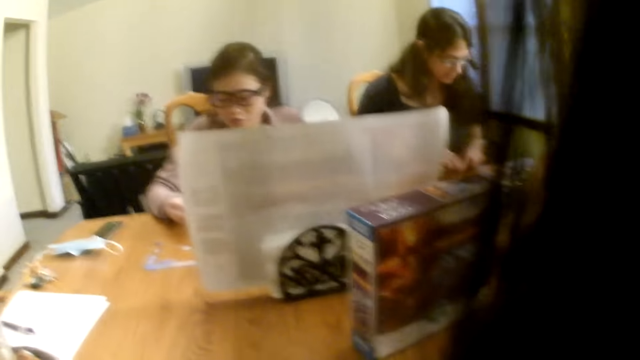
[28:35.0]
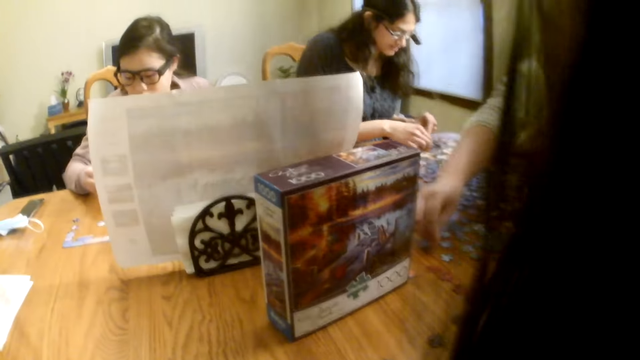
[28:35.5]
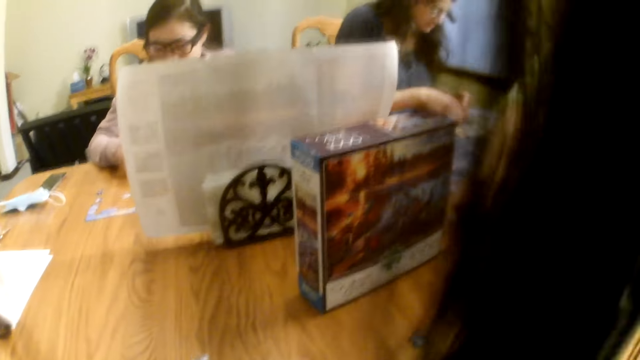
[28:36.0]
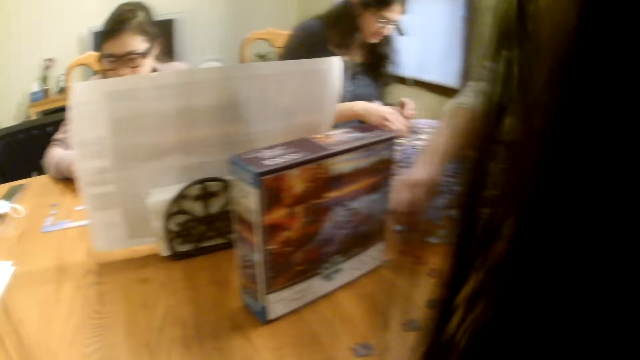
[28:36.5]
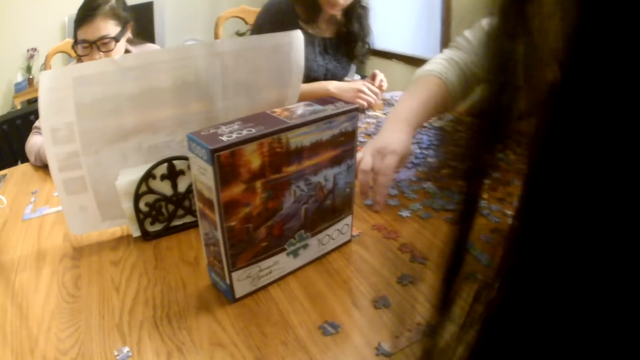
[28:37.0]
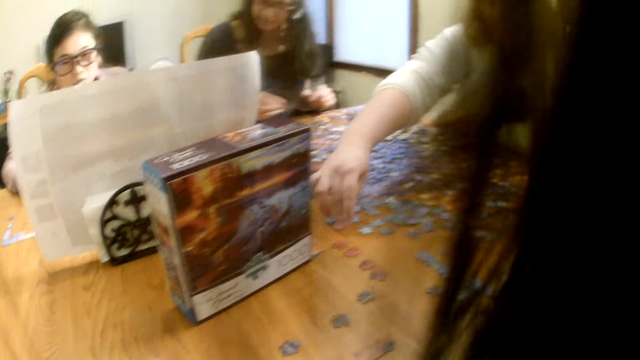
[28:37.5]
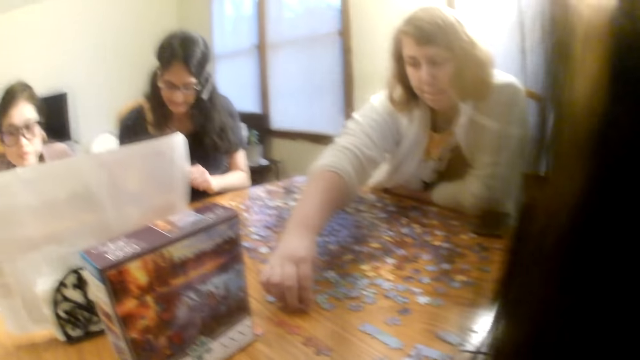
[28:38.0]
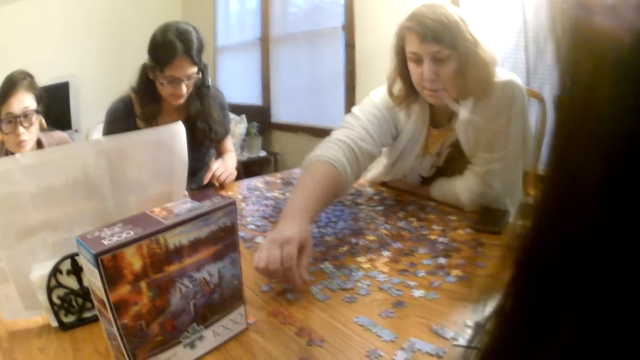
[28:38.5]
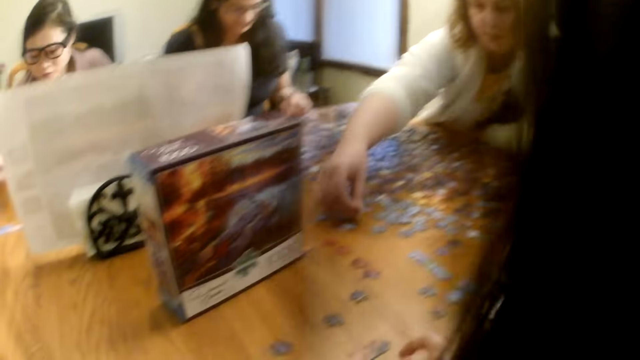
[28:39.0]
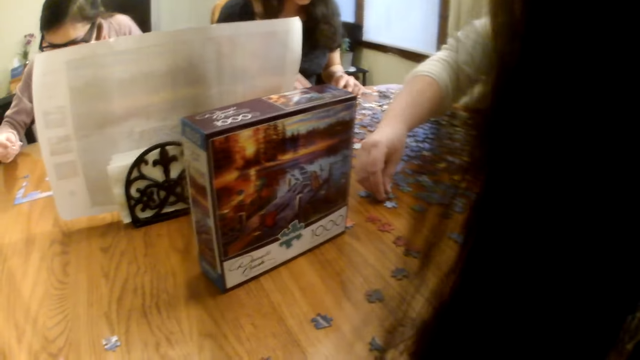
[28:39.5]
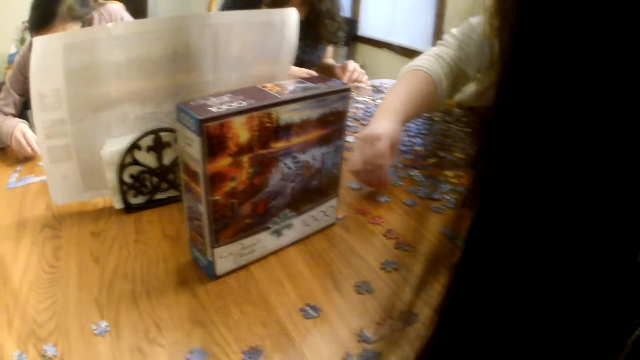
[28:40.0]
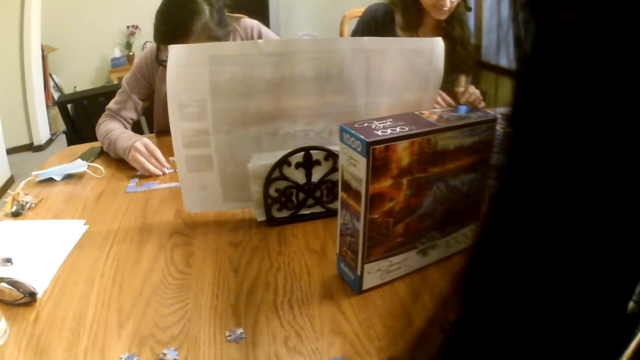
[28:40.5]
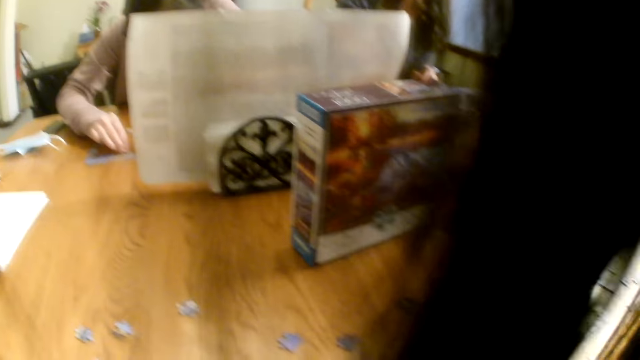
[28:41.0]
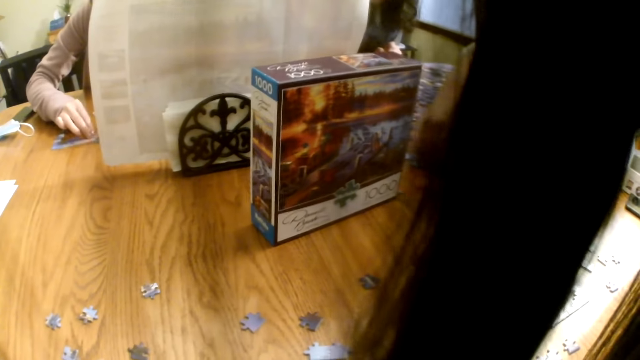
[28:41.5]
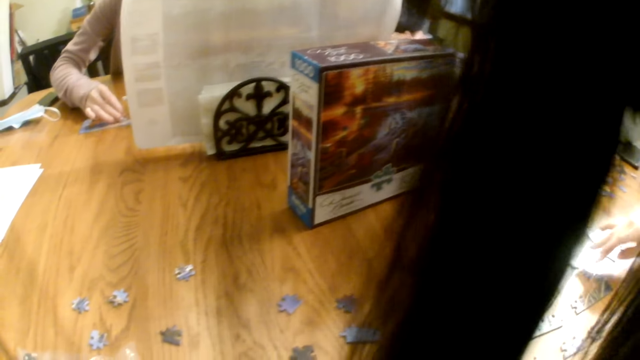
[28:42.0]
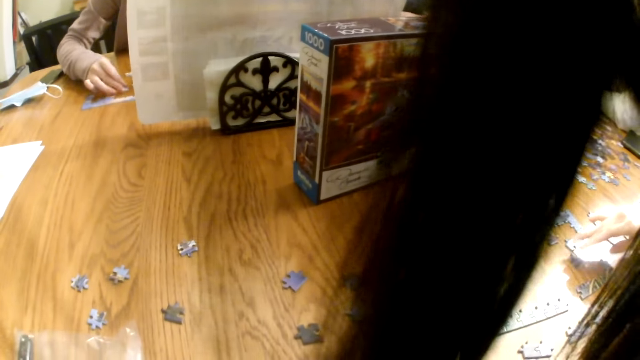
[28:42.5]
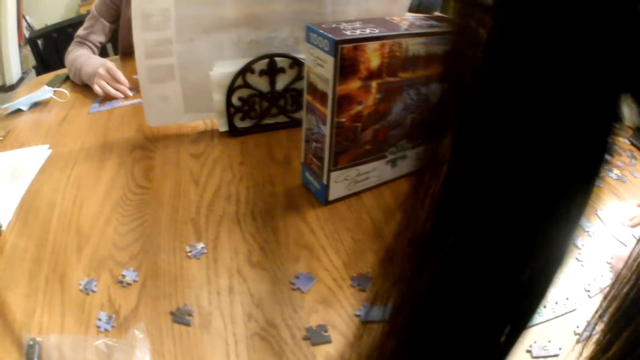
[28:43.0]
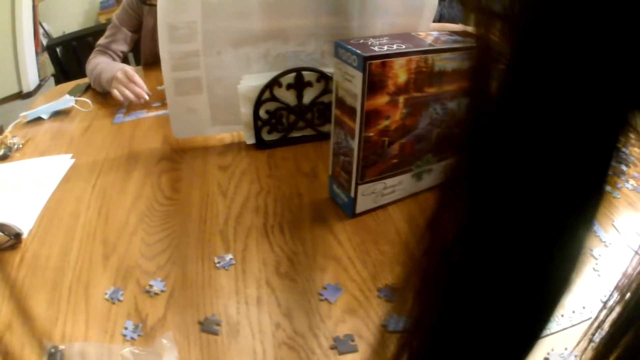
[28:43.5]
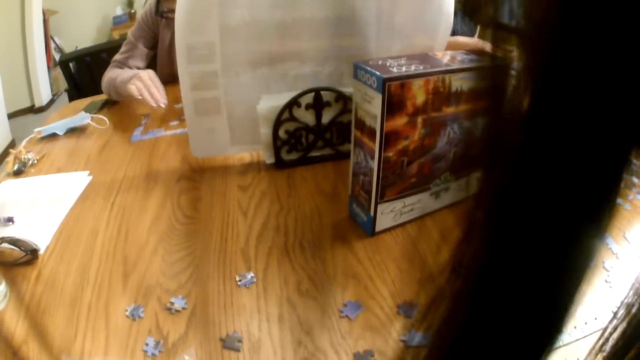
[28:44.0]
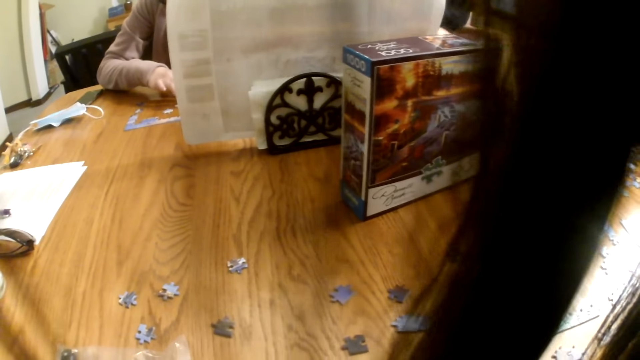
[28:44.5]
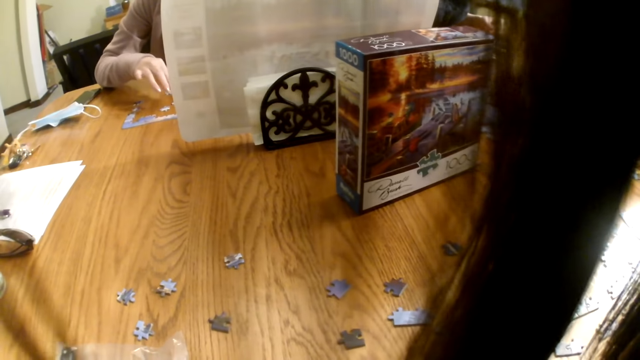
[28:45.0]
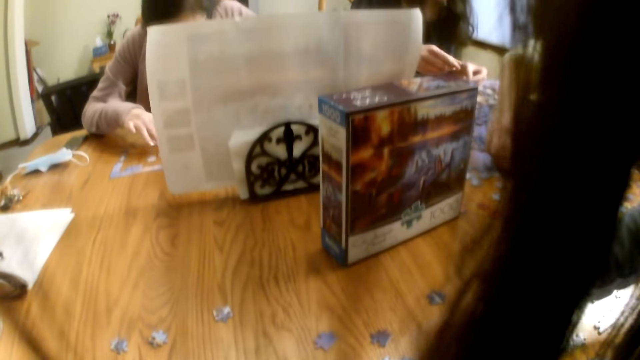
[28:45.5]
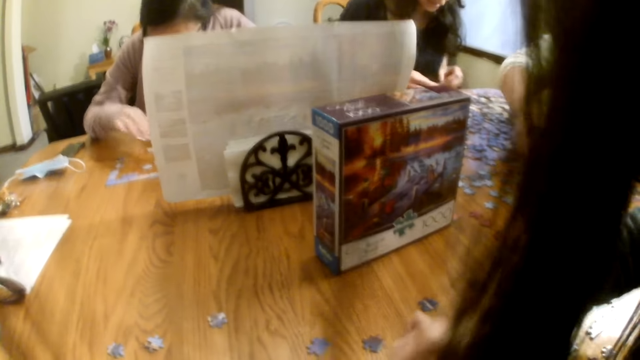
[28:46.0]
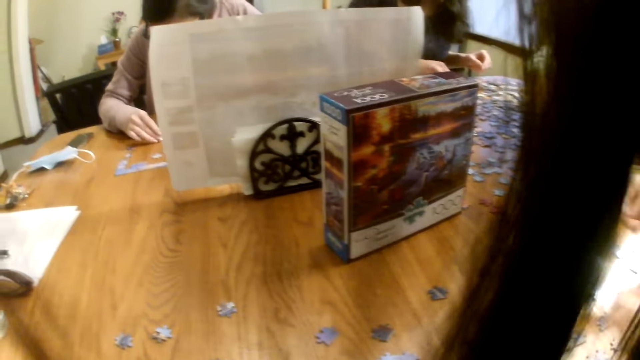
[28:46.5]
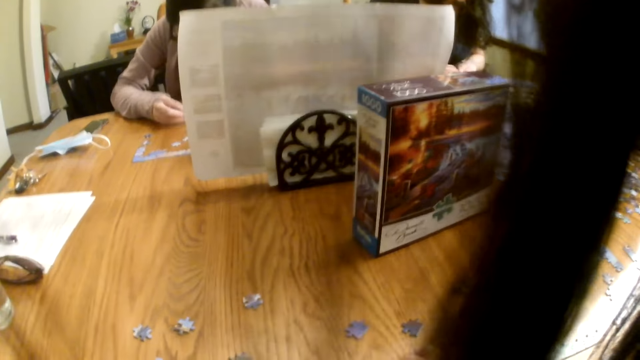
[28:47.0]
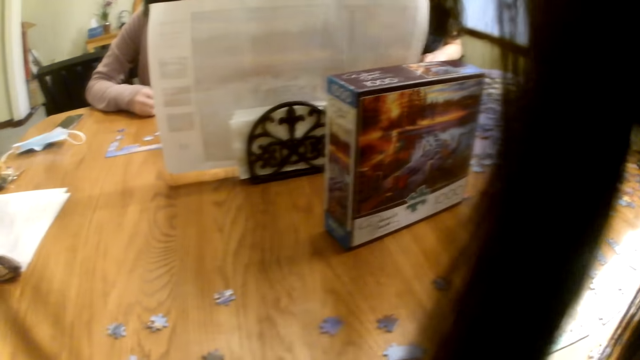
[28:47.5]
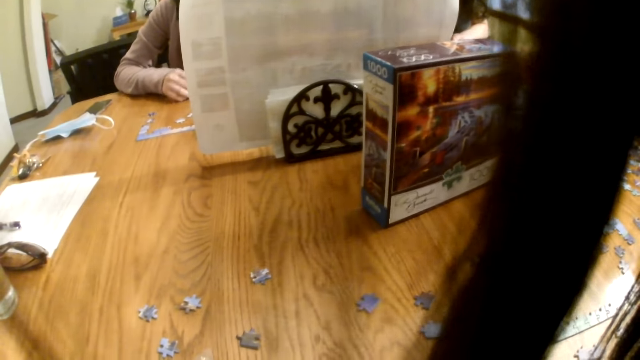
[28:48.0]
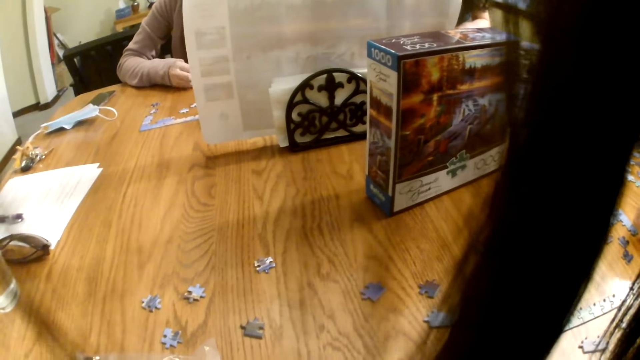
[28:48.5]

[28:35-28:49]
The camera wearer speaks. A woman touches a piece on the table. Another woman arranges the pieces on the table. The camera wearer speaks.

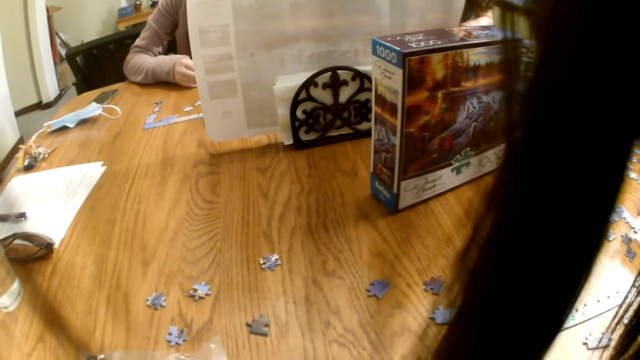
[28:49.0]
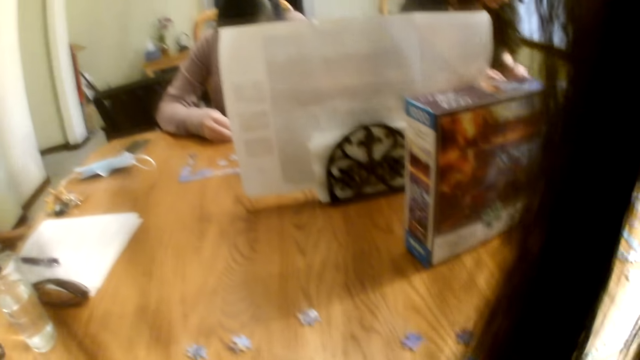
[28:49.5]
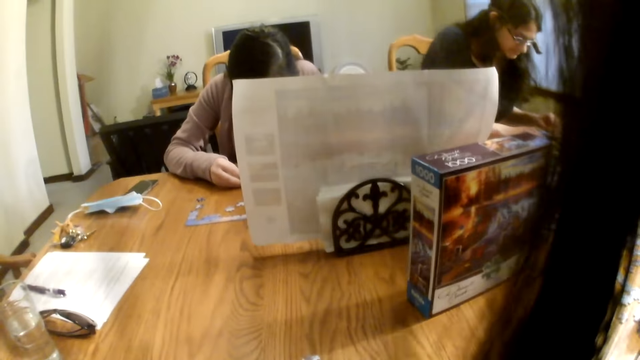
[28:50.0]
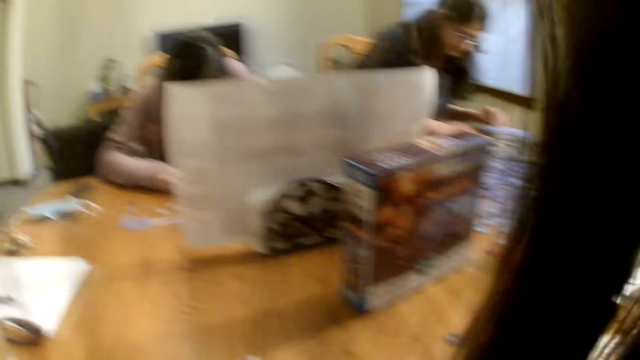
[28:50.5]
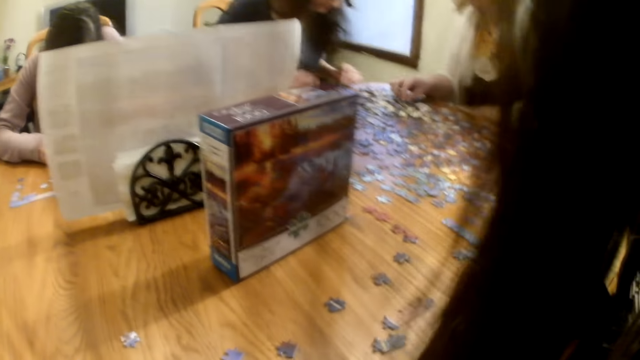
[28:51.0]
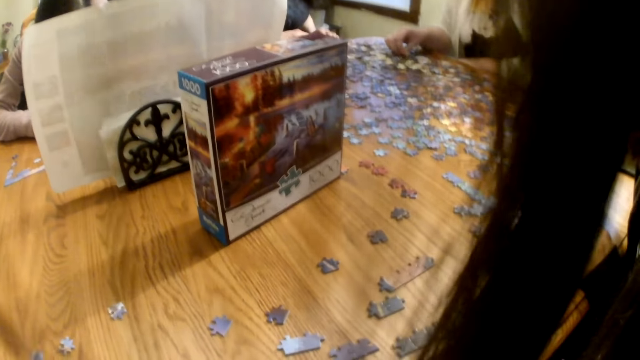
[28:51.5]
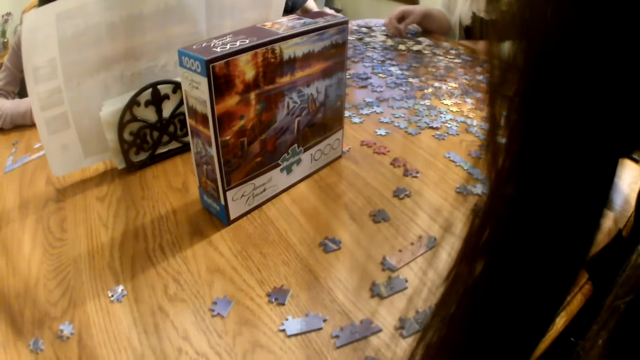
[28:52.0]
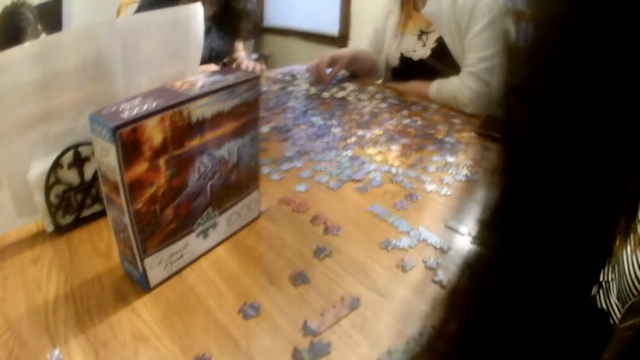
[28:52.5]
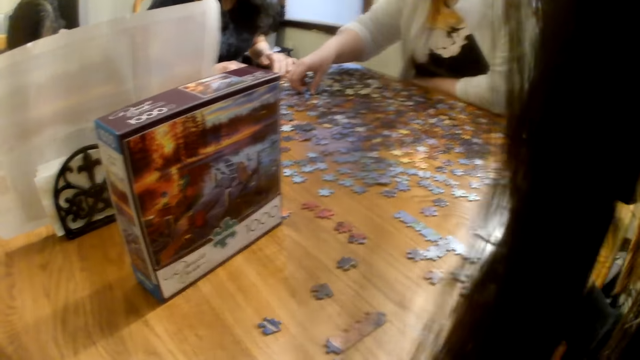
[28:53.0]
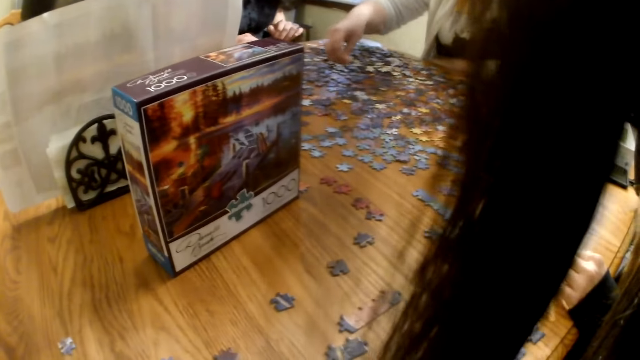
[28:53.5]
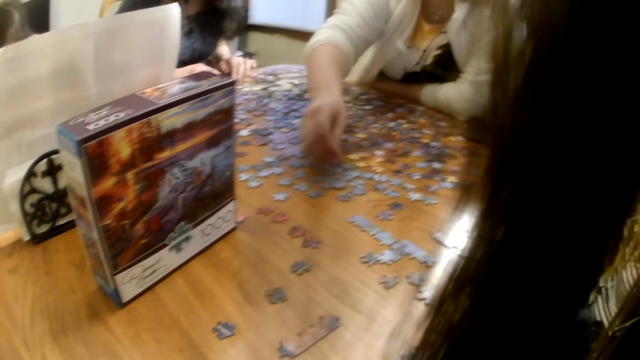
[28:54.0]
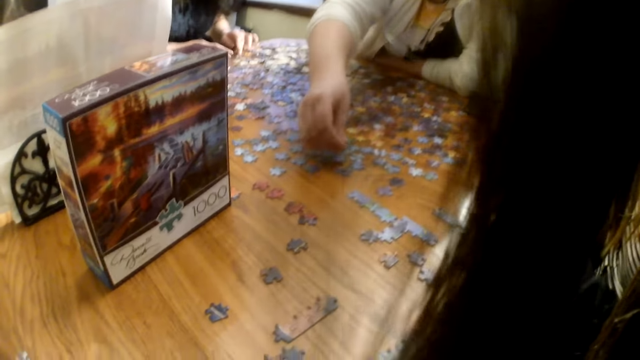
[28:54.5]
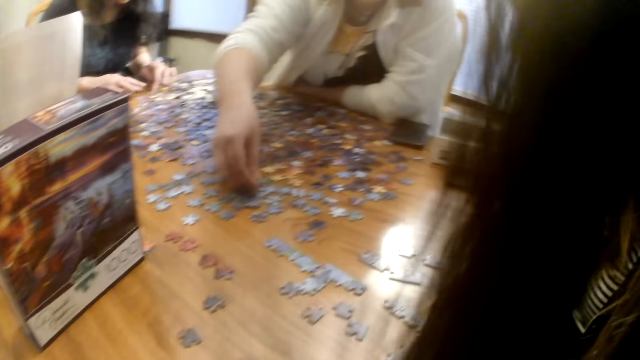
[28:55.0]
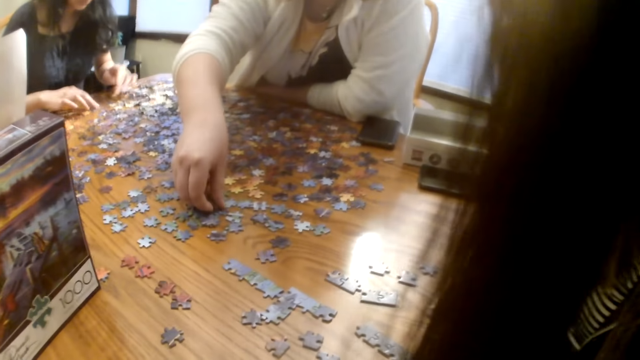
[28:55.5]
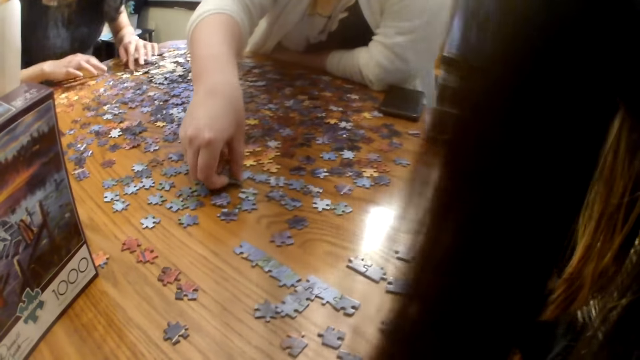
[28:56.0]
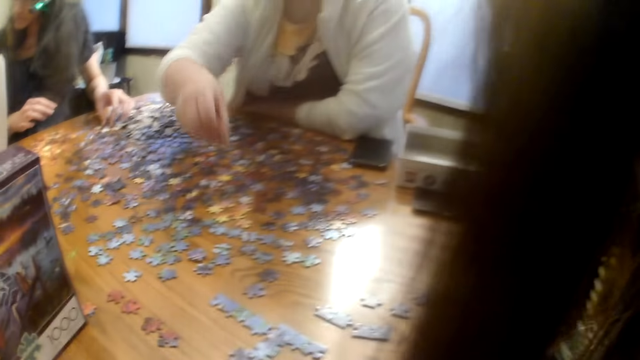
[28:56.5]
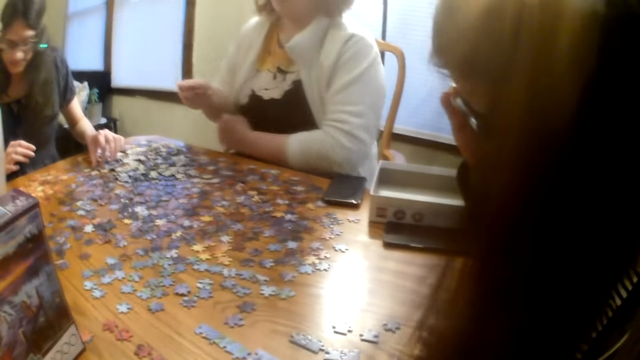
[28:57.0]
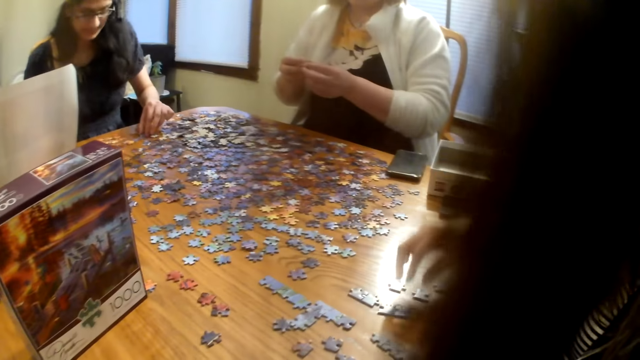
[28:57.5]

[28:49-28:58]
The camera wearer looks around the table. A woman touches the pieces on the table and picks up a piece from the table.
